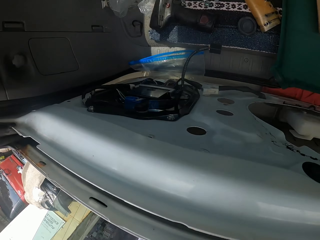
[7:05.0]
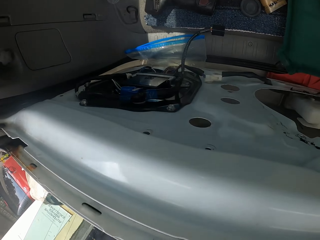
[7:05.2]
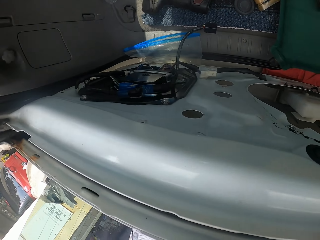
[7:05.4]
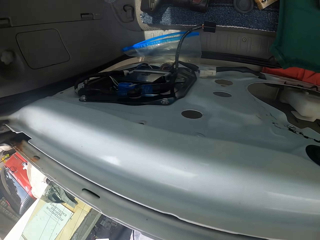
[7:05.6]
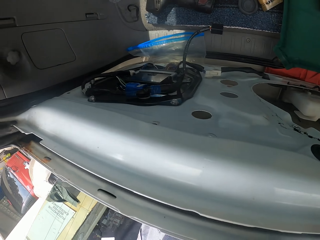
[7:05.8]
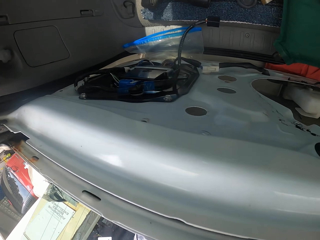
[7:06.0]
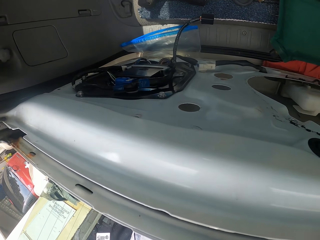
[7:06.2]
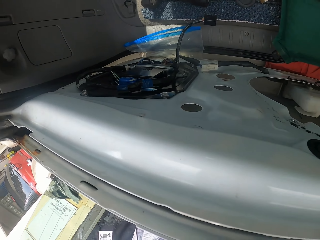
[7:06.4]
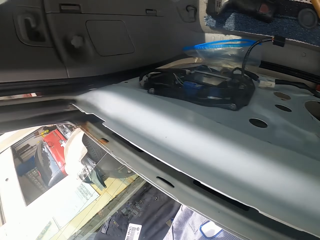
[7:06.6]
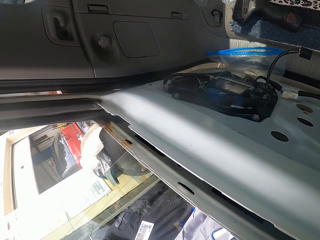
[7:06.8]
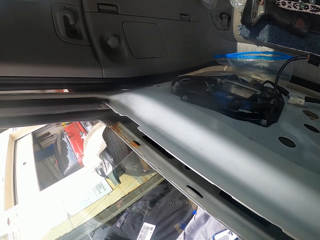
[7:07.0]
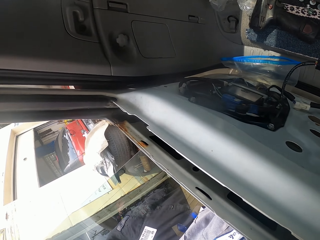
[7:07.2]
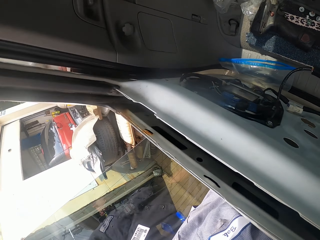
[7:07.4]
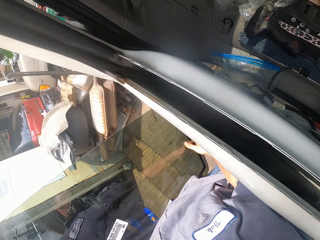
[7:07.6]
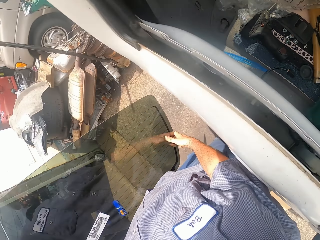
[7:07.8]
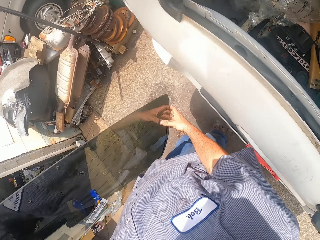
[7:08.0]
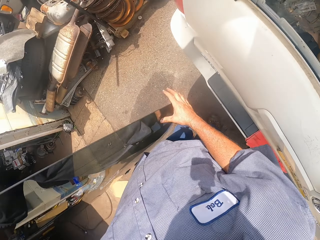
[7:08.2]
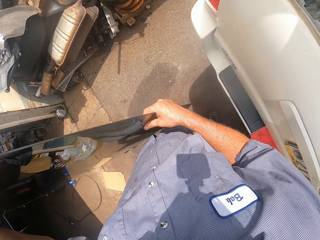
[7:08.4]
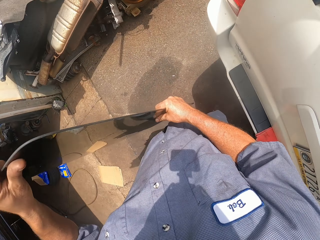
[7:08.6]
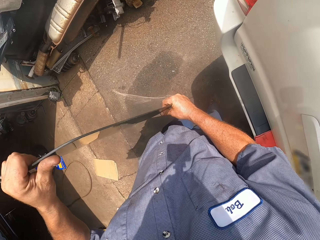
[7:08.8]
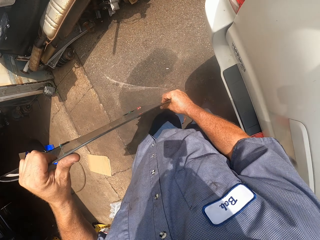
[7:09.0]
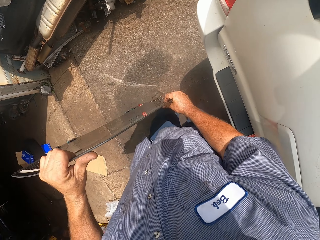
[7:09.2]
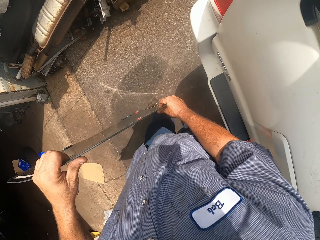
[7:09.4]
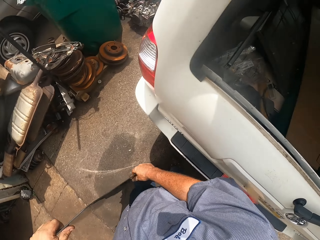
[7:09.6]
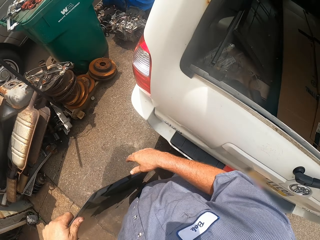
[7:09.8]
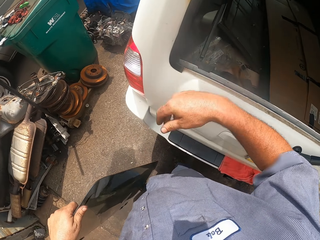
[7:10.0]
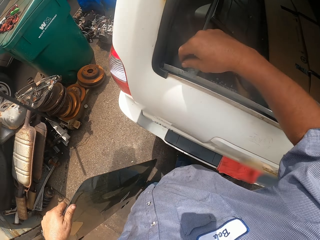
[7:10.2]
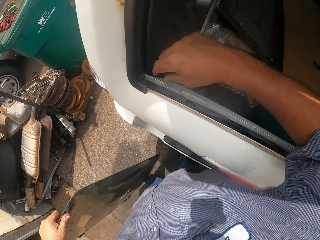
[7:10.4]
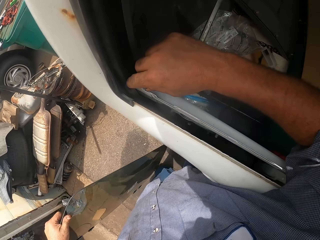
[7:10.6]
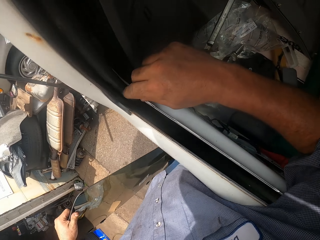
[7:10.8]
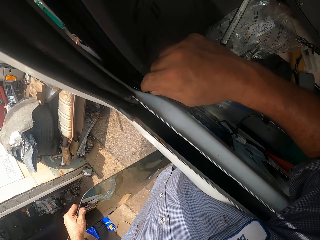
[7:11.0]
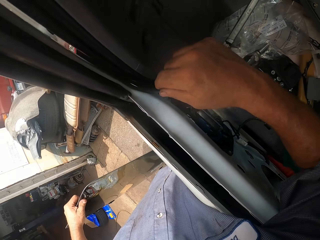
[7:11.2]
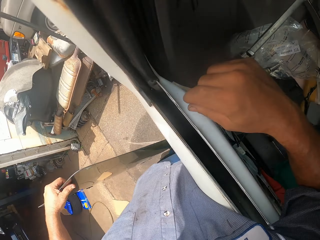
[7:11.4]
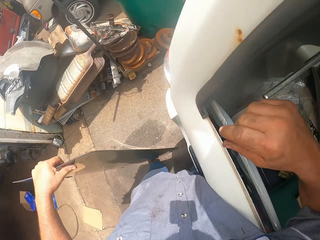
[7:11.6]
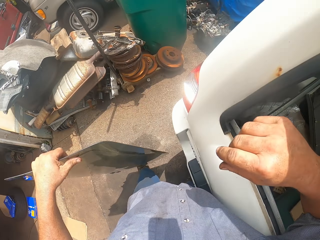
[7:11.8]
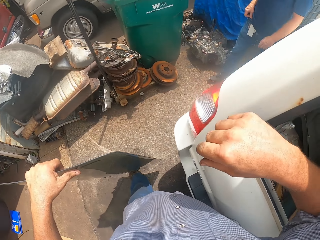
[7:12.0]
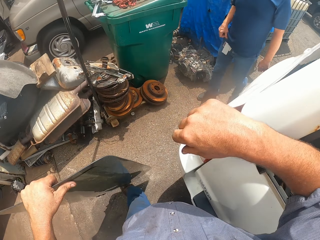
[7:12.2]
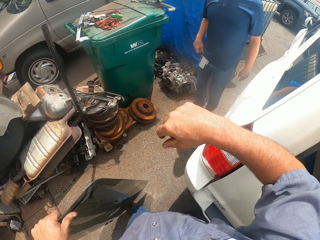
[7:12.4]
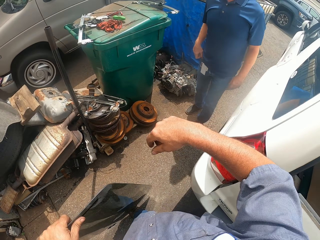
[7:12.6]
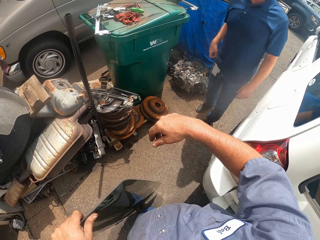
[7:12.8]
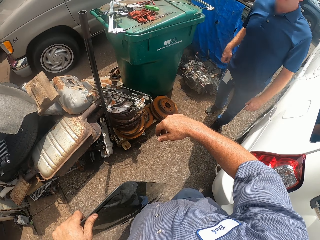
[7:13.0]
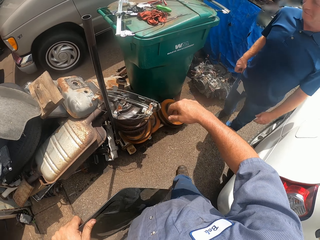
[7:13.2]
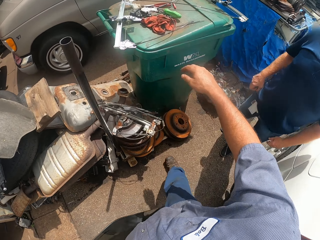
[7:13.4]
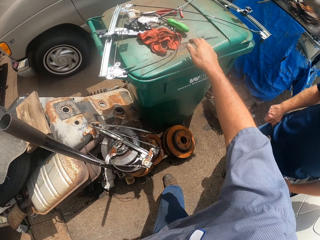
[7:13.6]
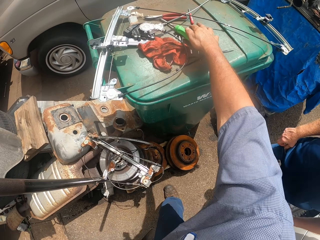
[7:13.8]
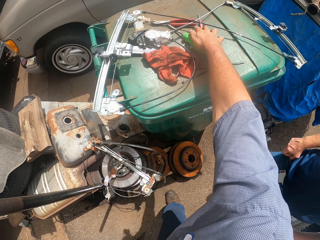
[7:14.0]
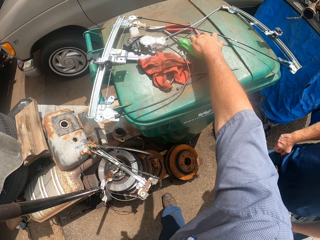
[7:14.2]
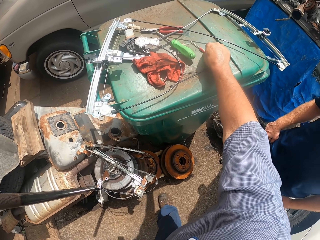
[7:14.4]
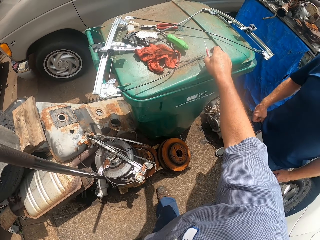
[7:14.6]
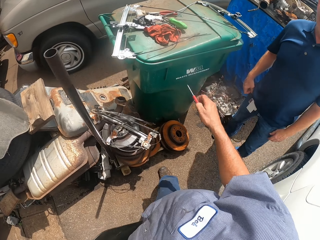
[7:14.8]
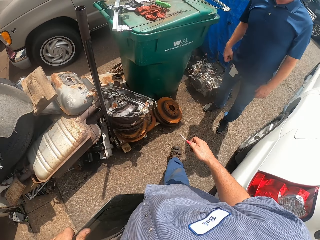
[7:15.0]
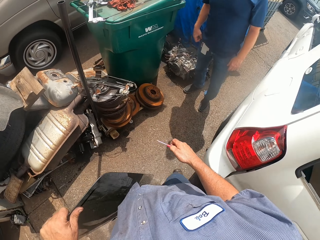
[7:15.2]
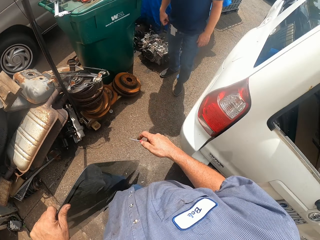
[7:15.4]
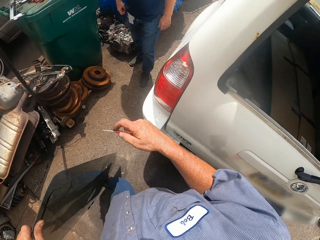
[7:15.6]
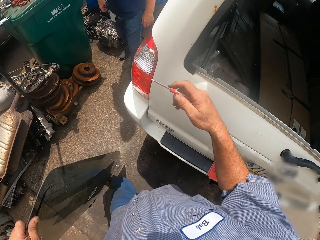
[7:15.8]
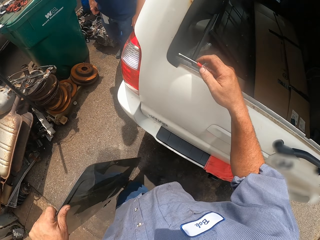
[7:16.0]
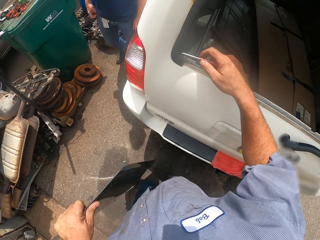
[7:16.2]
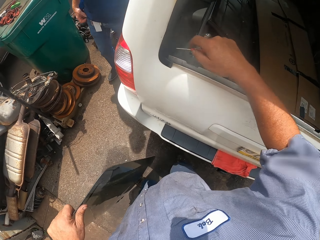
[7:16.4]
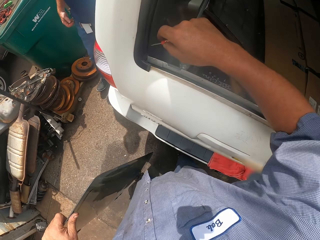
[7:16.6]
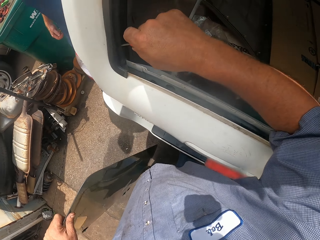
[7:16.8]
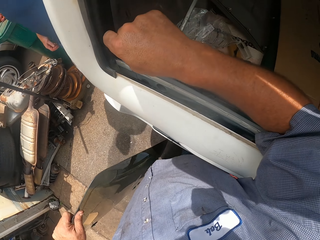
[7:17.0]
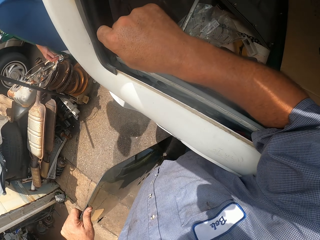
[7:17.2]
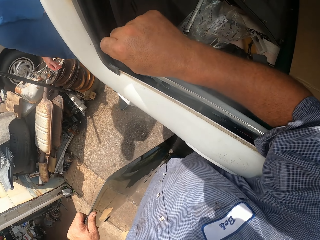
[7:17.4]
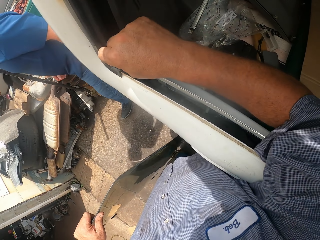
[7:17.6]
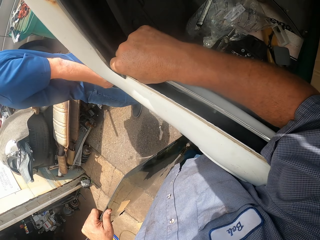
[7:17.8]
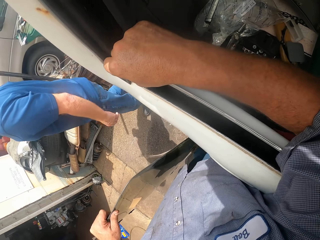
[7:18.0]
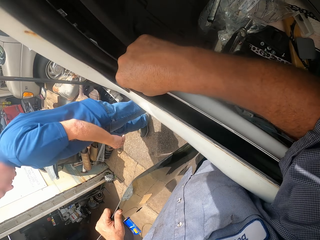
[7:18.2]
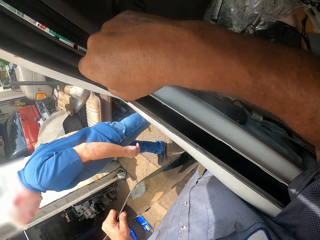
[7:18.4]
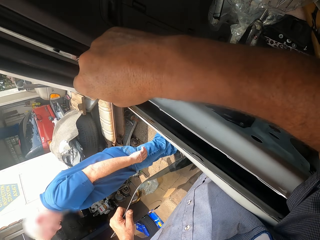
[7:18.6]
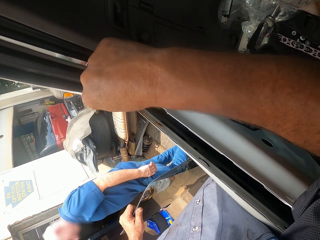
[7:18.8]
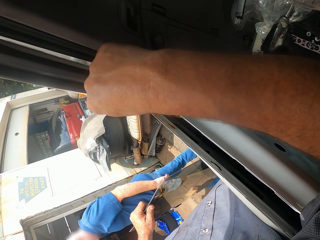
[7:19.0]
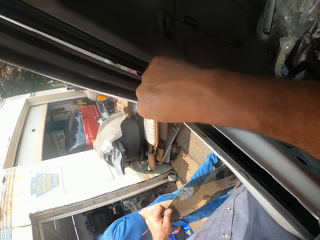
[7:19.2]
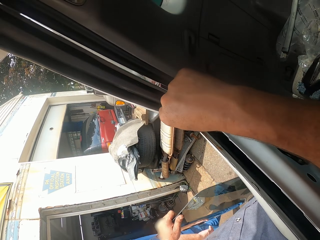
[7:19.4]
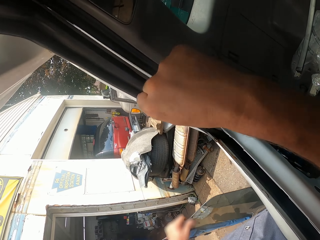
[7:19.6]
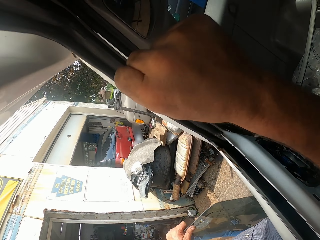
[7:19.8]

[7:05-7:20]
The camera wearer places the windscreen down. They adjust the rubber. A man walks forward. The camera wearer grabs the screwdriver from the bin lid. The man walks forward. The camera wearer uses the screwdriver to fit in the glass. They adjust the rubber.

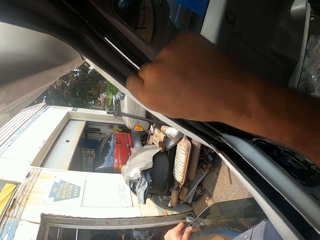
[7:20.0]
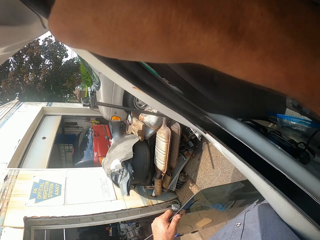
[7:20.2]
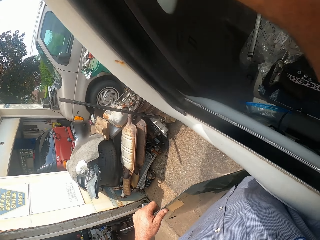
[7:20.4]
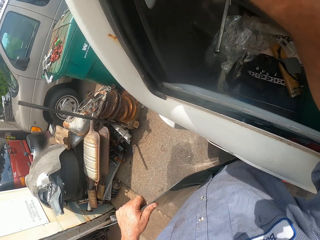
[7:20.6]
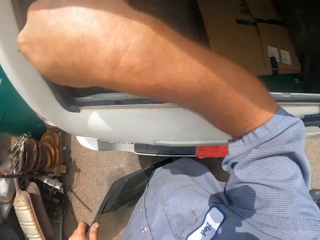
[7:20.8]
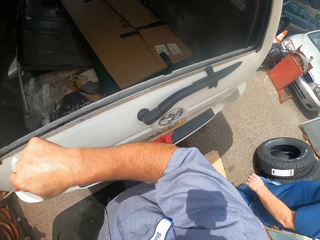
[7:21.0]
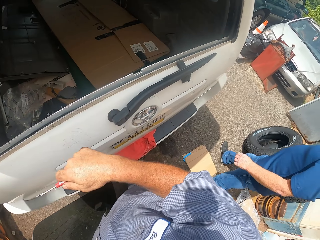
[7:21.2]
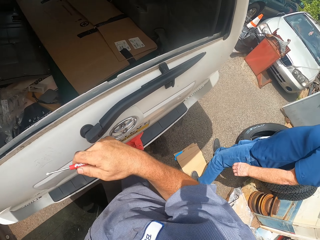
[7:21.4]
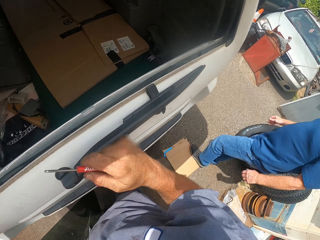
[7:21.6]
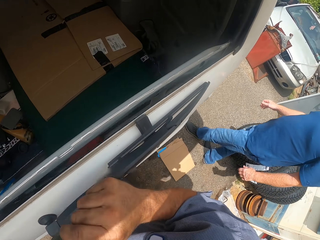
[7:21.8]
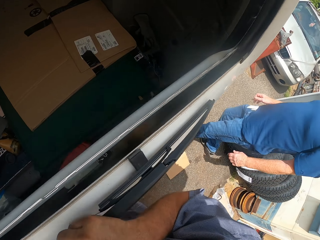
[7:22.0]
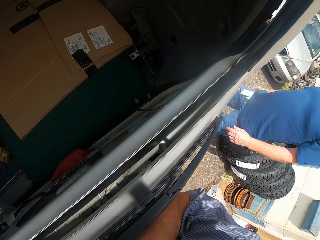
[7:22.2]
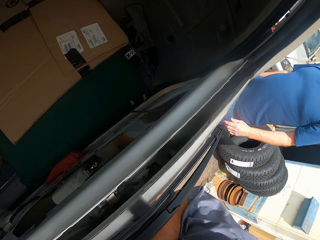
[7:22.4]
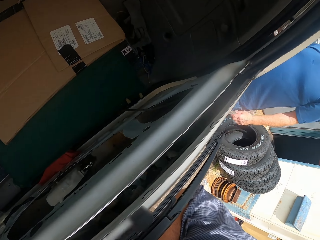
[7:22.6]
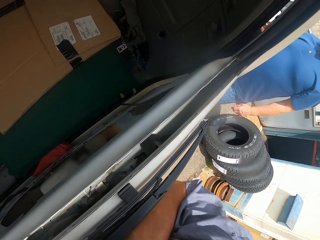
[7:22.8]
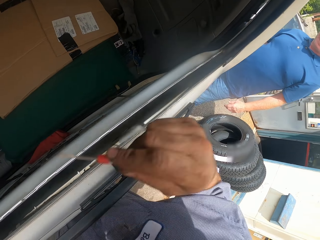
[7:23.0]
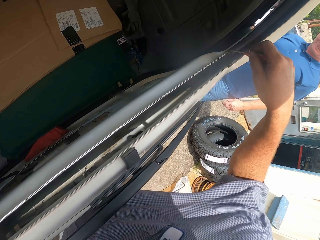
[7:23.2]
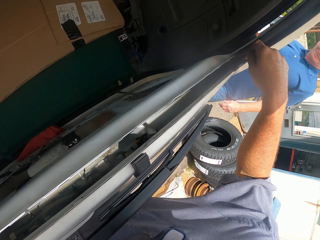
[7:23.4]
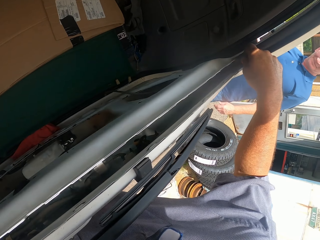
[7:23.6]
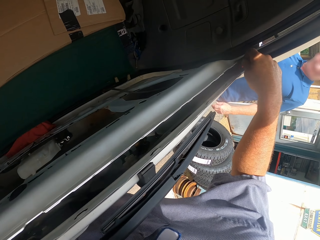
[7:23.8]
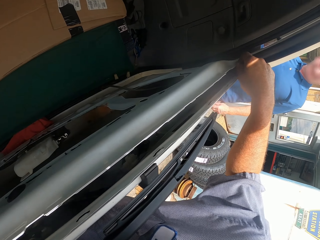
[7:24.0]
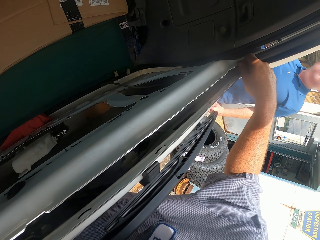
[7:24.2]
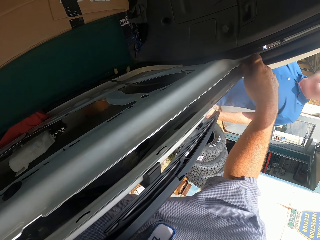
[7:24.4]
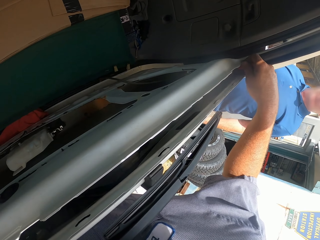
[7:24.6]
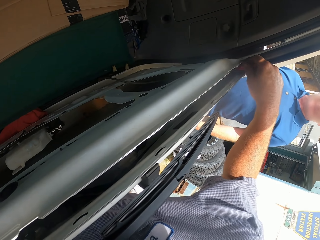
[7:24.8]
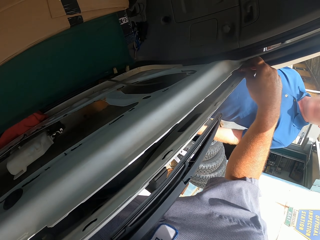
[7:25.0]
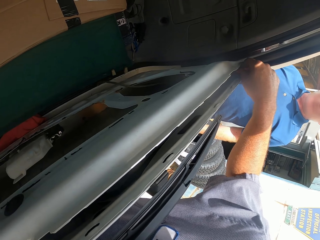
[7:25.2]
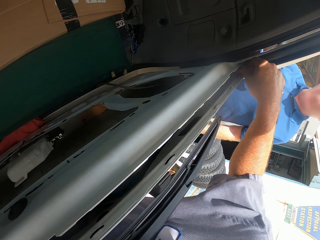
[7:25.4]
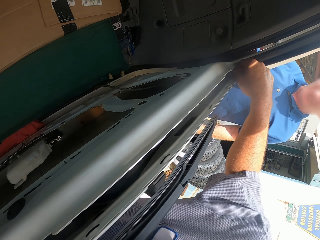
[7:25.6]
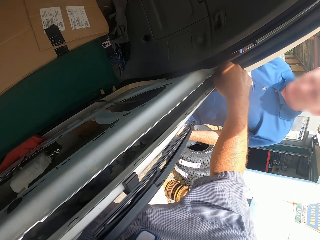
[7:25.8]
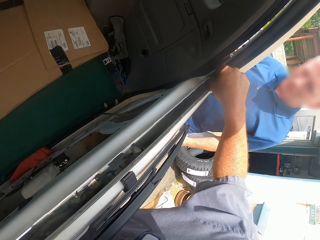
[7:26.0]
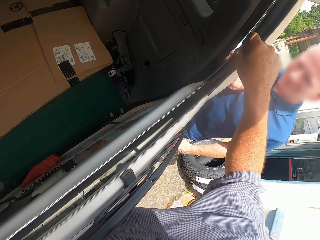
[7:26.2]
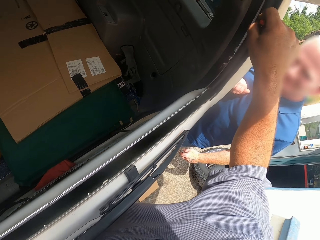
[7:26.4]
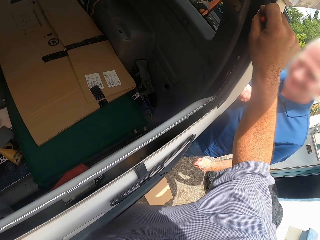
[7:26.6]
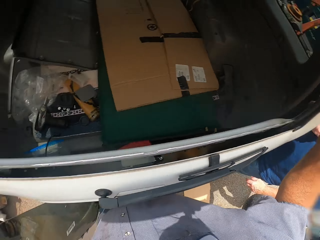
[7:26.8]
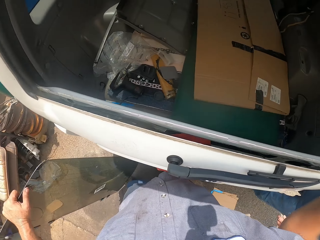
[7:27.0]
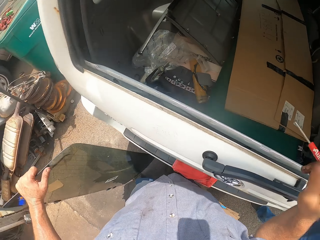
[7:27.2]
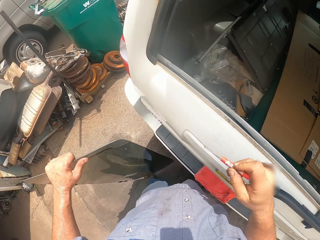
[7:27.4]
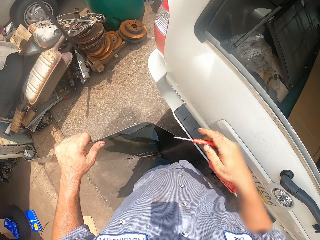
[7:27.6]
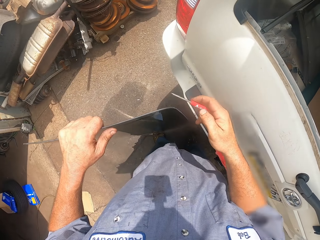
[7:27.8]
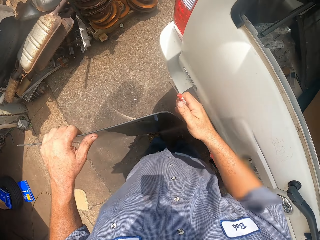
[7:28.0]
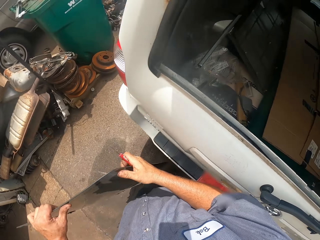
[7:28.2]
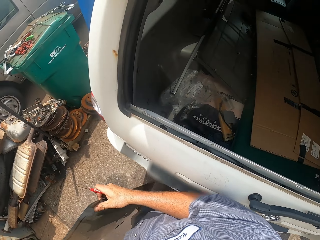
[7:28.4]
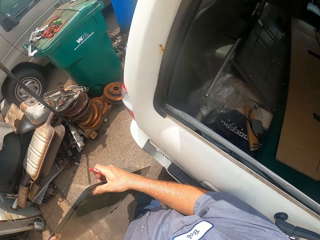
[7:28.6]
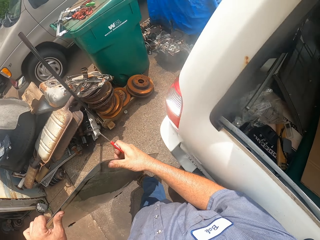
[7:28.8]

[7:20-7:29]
The camera wearer stops, looks in the car and adjusts the rubber. A man leans on the car.
